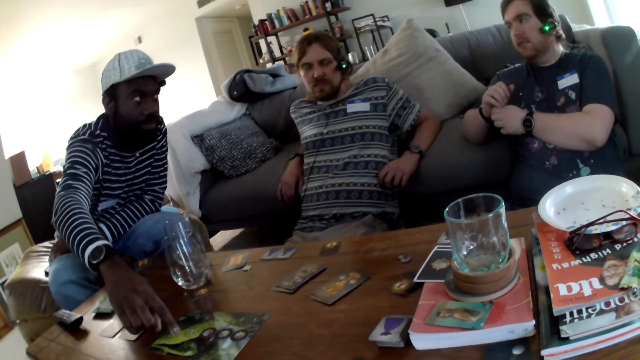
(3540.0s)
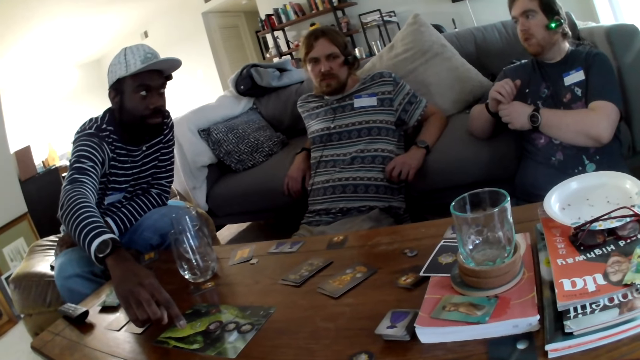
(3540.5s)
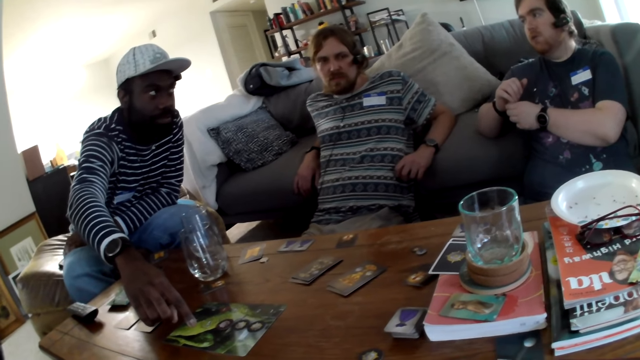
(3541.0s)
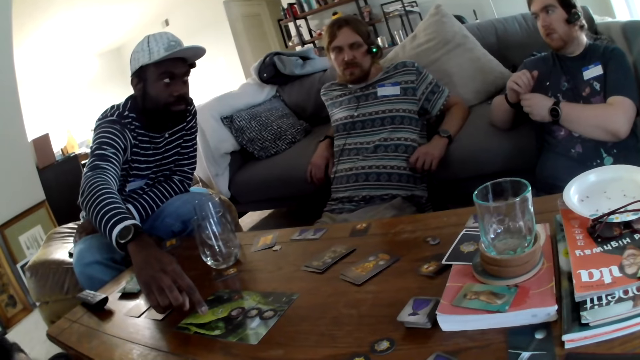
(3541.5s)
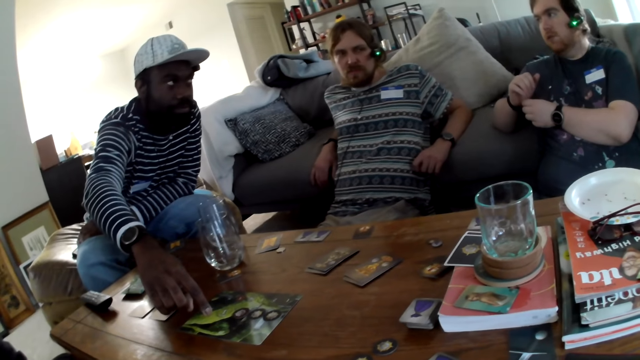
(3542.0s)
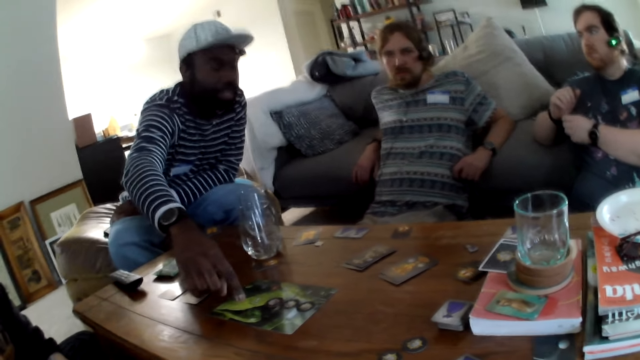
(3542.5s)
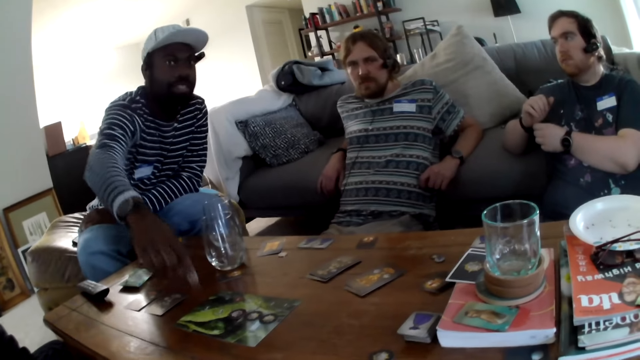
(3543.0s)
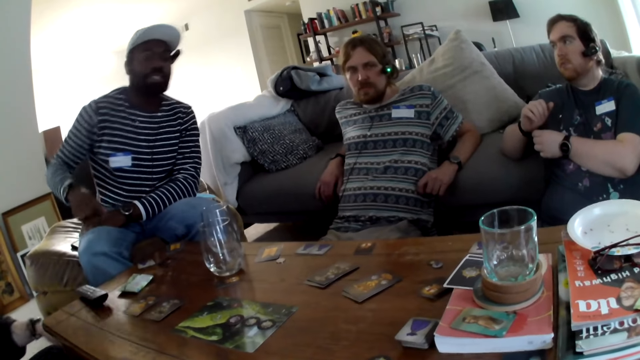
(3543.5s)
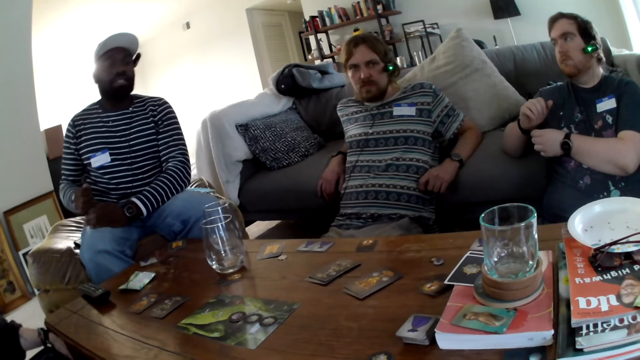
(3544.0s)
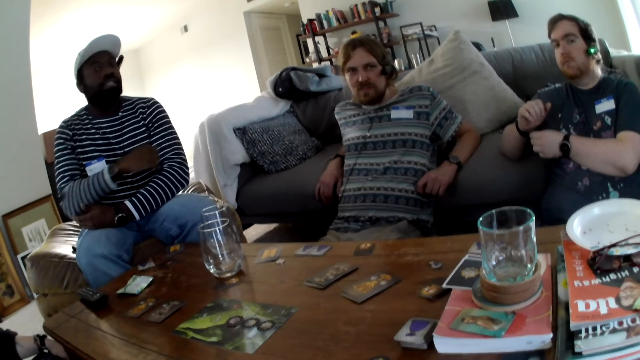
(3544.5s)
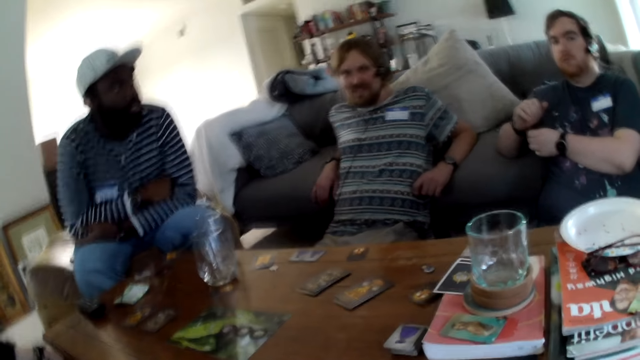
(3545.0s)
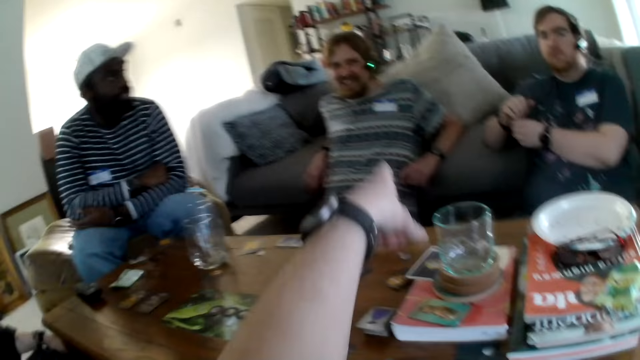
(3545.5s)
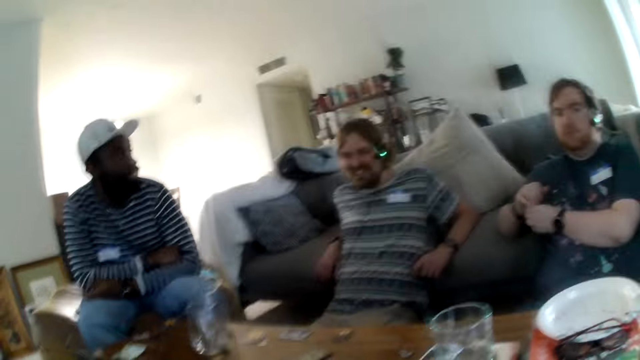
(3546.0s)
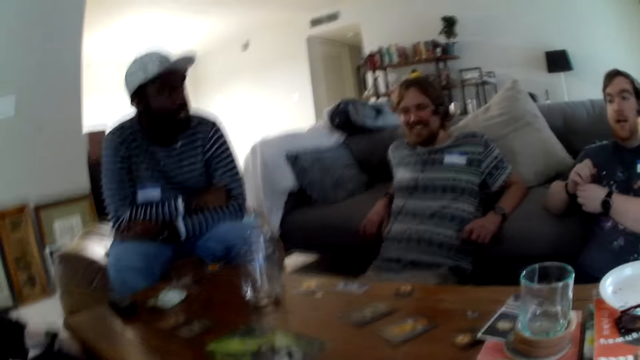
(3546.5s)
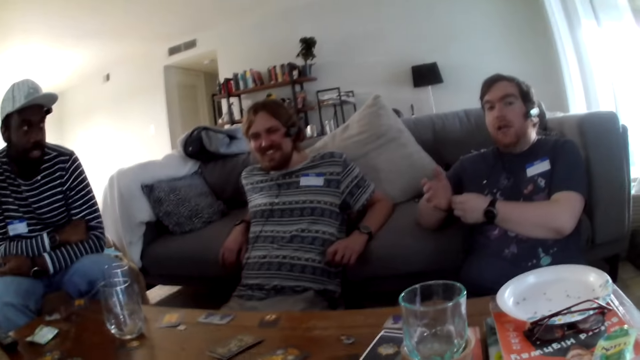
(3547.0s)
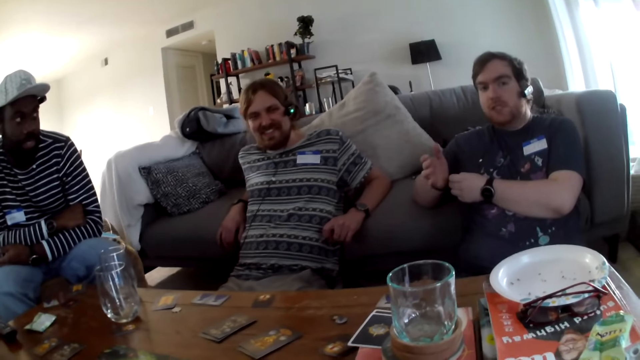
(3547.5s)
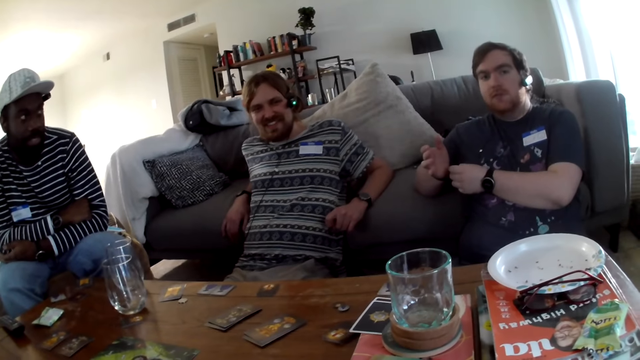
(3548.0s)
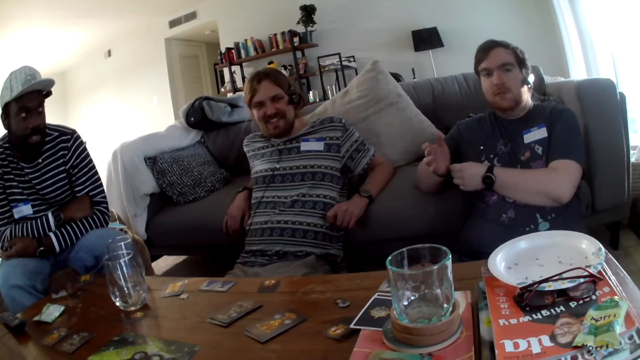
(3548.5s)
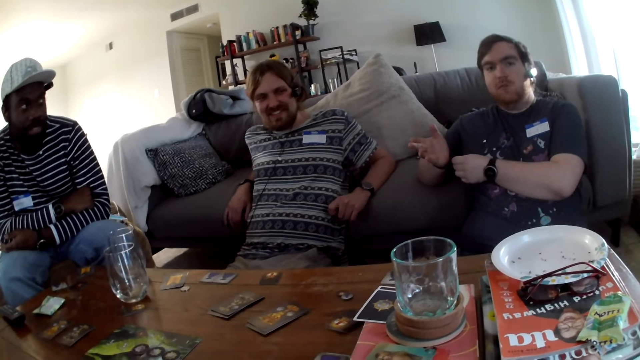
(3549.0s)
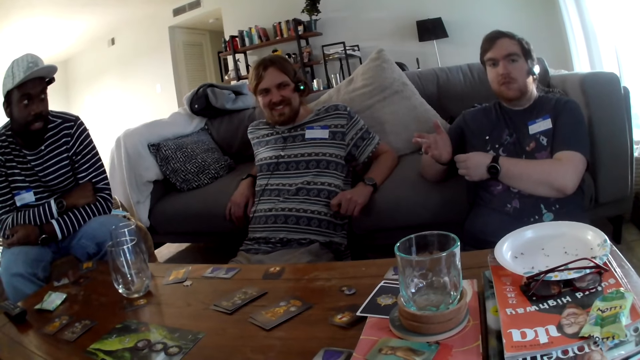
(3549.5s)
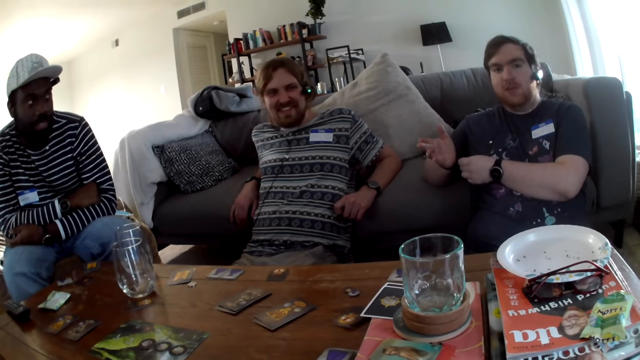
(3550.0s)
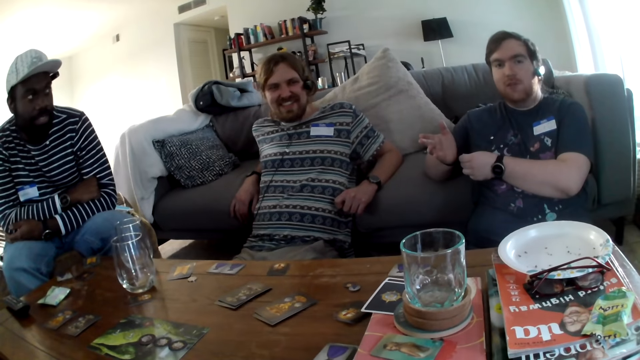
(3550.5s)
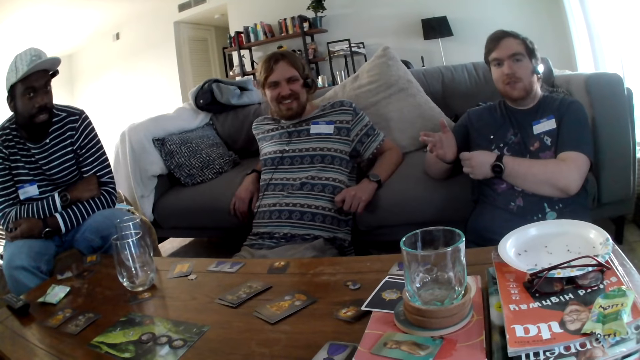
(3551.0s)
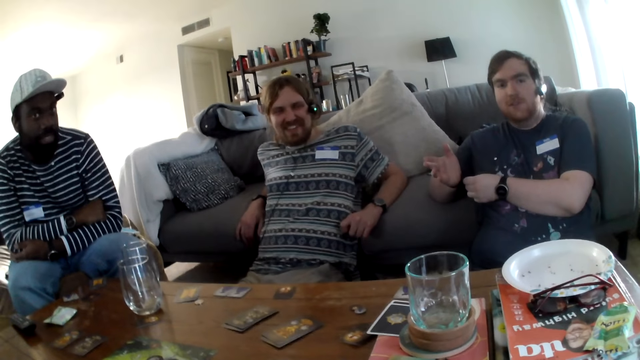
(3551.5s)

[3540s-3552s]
A person moves a hand. The camera wearer points at the person.

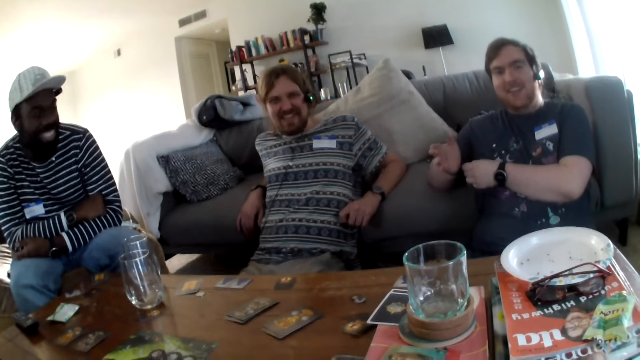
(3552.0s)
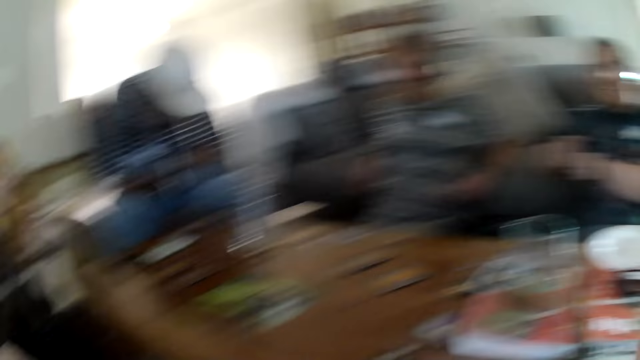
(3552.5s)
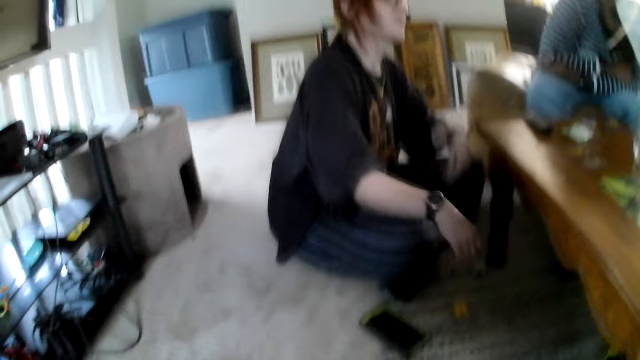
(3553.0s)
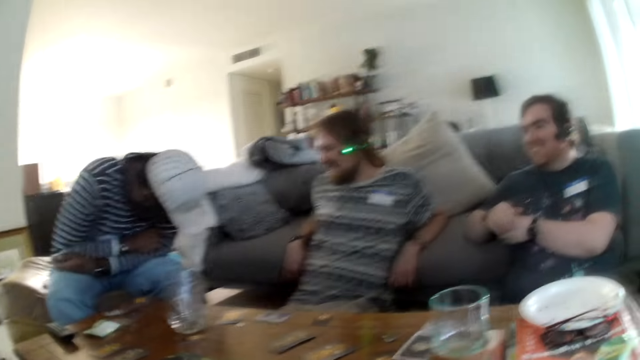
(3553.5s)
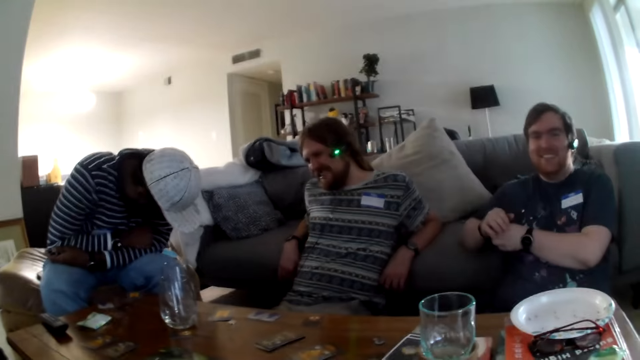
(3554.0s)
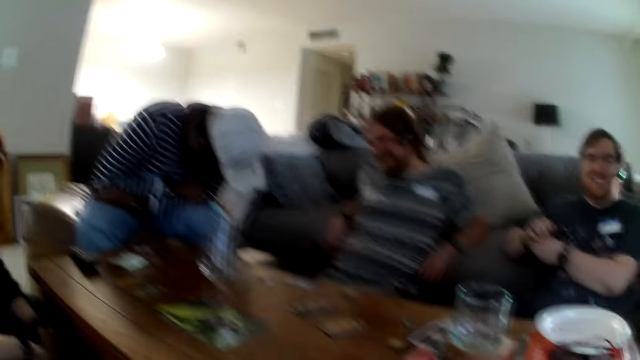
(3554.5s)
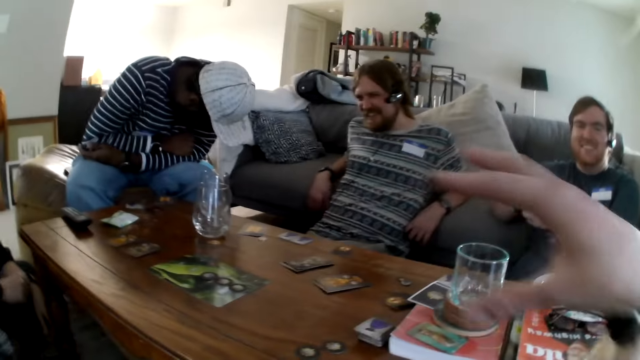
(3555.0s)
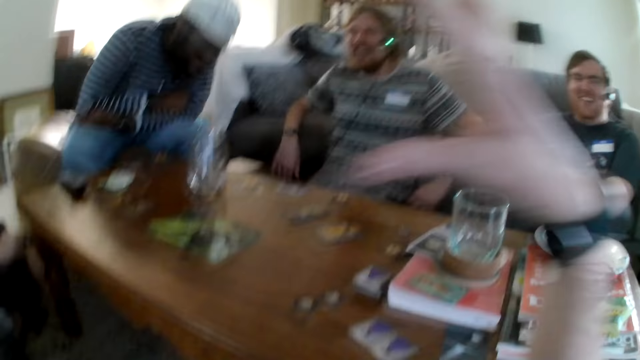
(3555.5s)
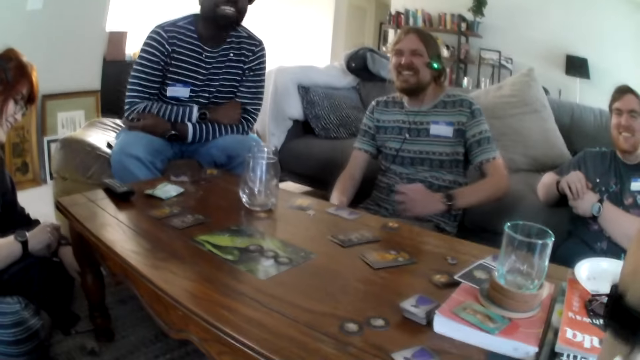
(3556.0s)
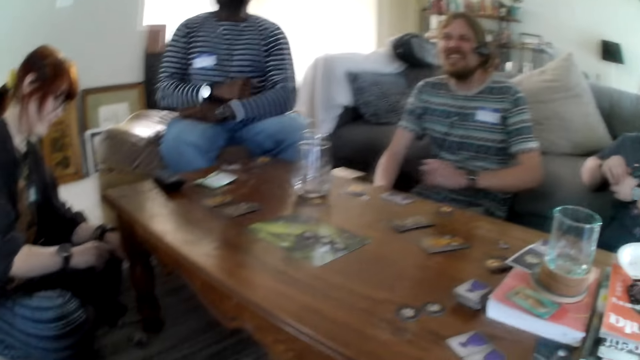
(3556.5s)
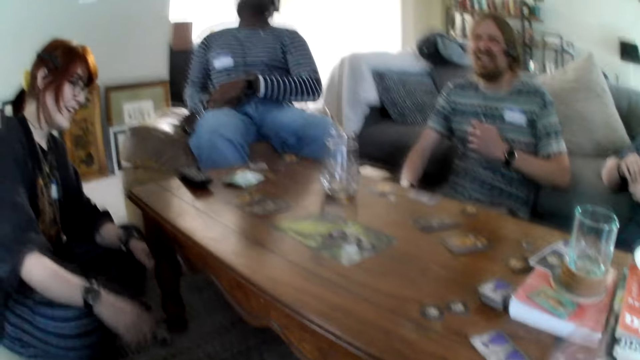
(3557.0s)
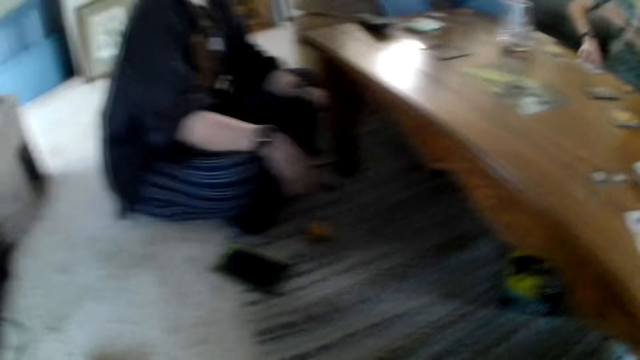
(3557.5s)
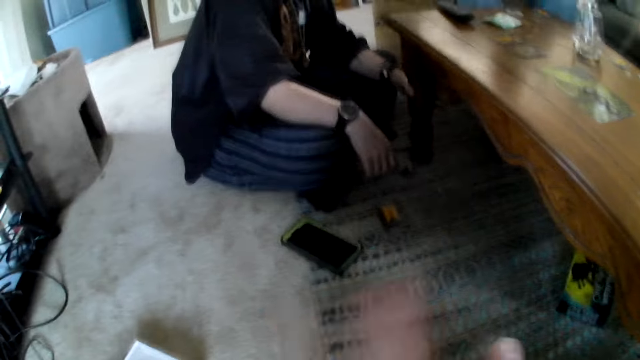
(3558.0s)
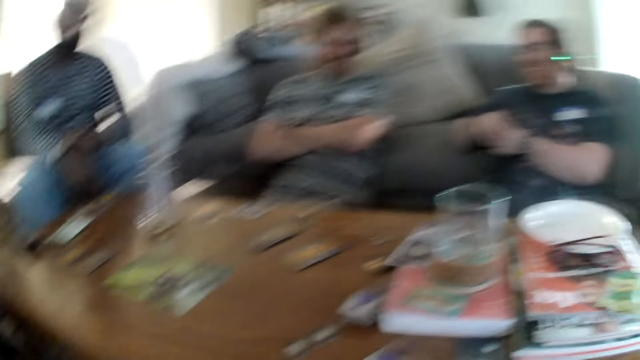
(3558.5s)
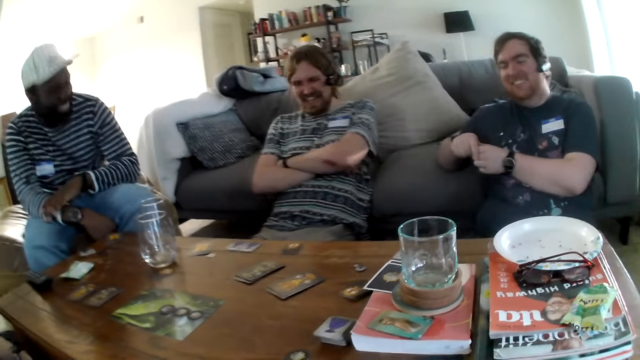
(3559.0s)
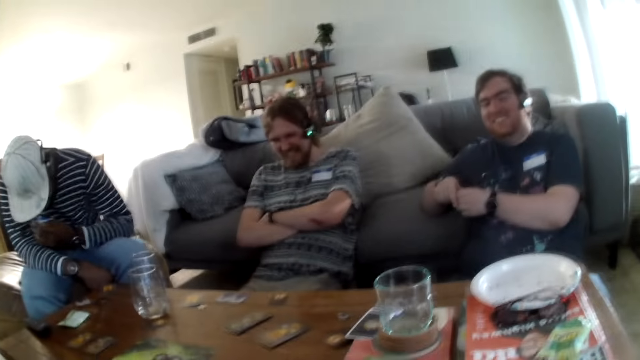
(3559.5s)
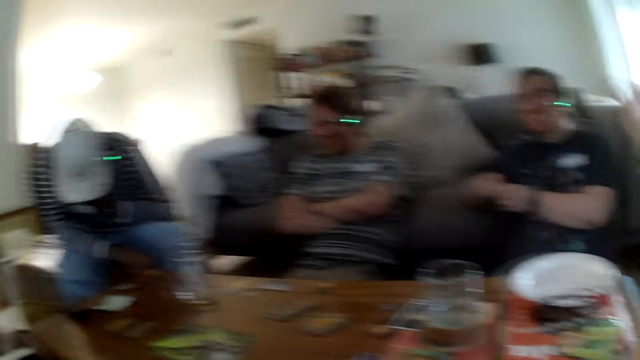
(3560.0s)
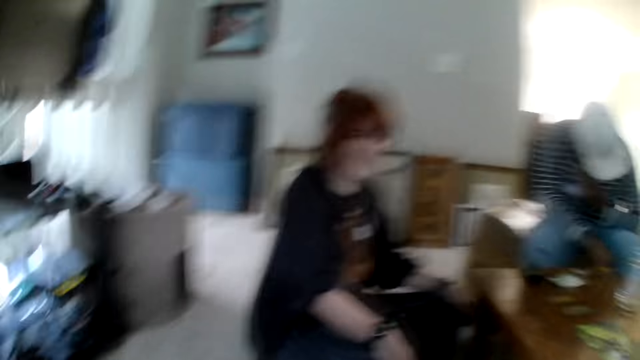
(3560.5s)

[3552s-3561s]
The camera wearer raises their hands. Others laugh. A person moves a hand.
